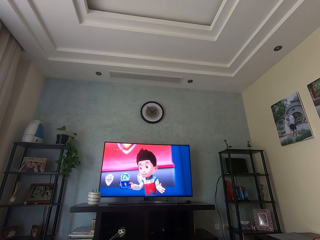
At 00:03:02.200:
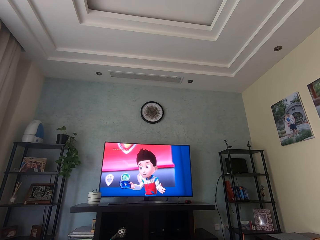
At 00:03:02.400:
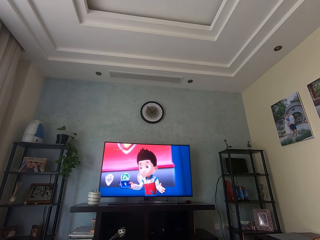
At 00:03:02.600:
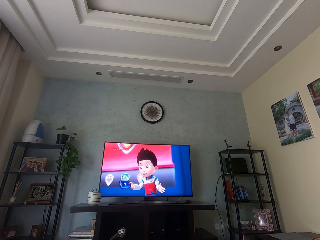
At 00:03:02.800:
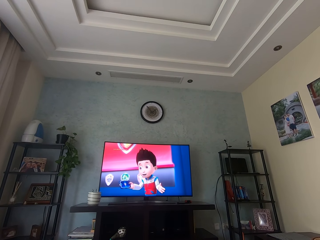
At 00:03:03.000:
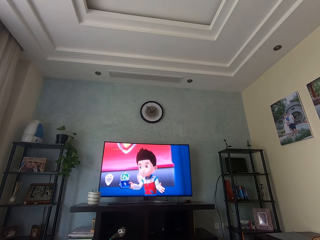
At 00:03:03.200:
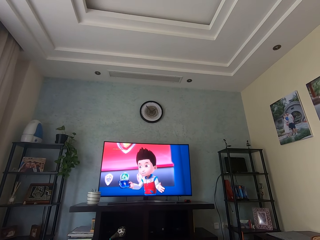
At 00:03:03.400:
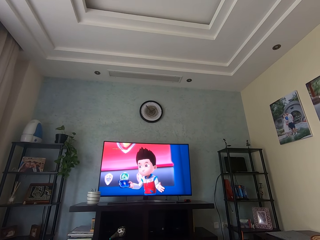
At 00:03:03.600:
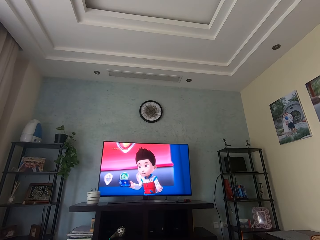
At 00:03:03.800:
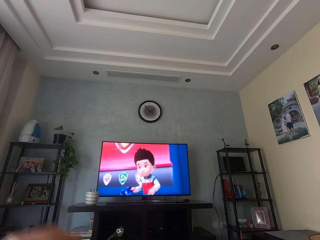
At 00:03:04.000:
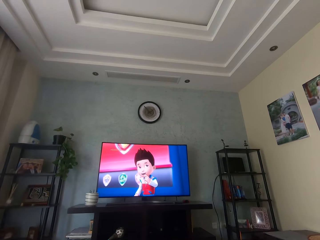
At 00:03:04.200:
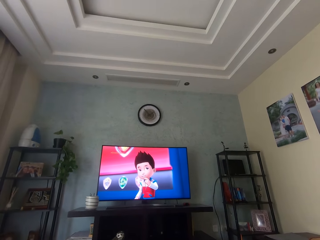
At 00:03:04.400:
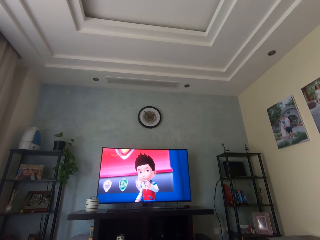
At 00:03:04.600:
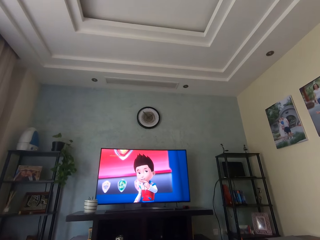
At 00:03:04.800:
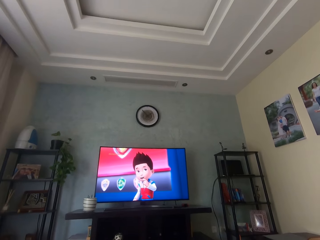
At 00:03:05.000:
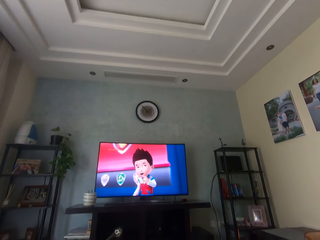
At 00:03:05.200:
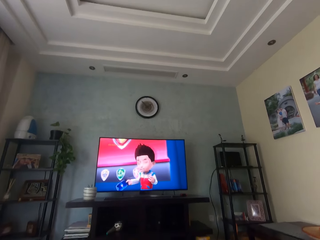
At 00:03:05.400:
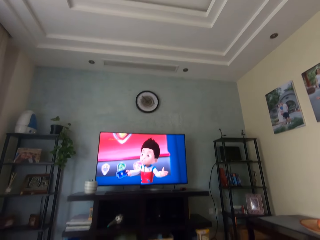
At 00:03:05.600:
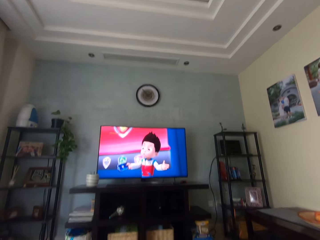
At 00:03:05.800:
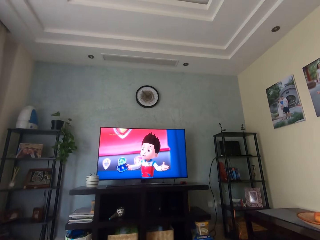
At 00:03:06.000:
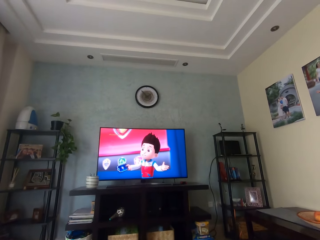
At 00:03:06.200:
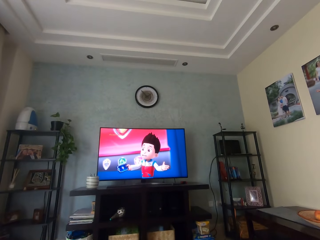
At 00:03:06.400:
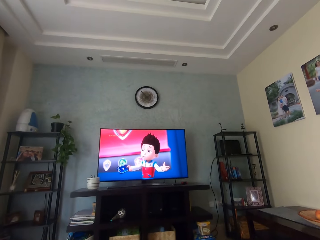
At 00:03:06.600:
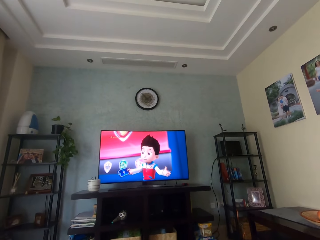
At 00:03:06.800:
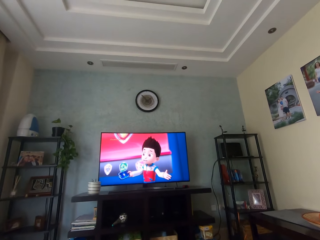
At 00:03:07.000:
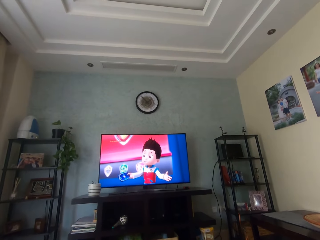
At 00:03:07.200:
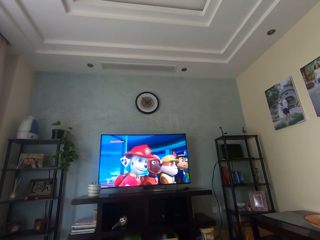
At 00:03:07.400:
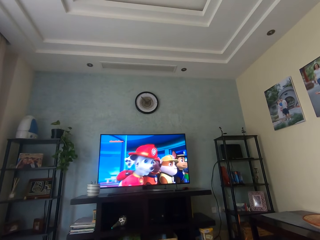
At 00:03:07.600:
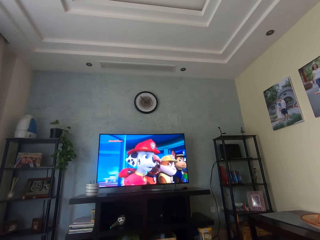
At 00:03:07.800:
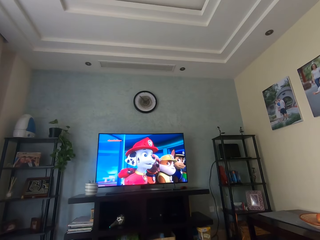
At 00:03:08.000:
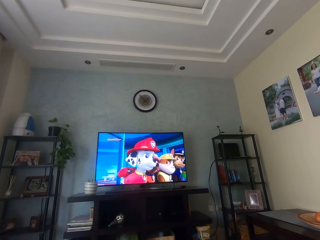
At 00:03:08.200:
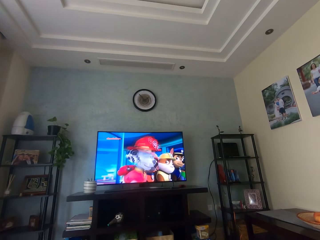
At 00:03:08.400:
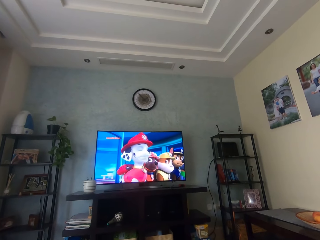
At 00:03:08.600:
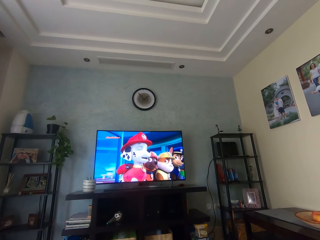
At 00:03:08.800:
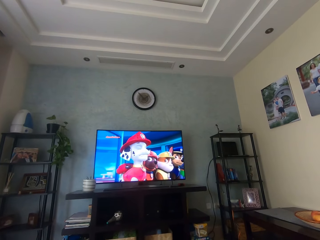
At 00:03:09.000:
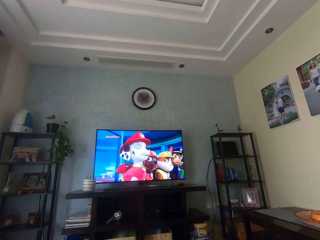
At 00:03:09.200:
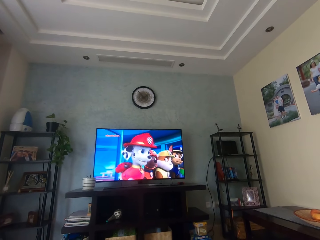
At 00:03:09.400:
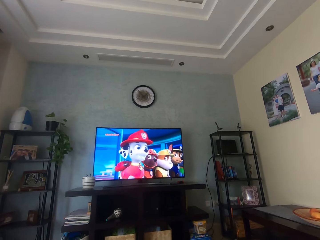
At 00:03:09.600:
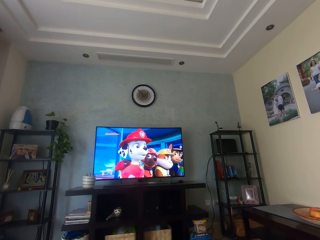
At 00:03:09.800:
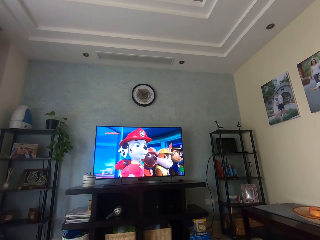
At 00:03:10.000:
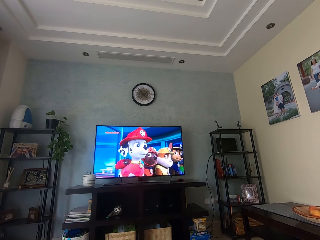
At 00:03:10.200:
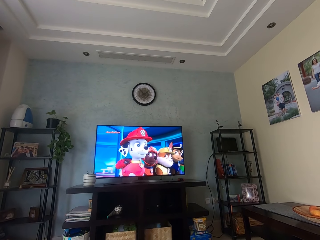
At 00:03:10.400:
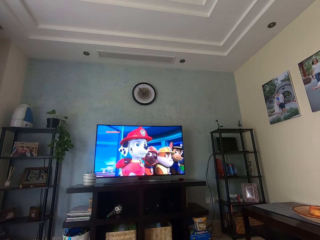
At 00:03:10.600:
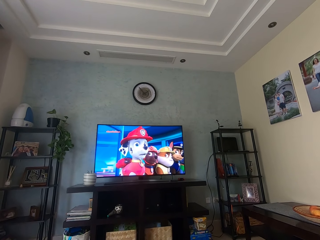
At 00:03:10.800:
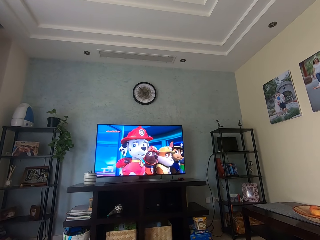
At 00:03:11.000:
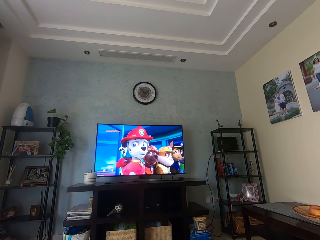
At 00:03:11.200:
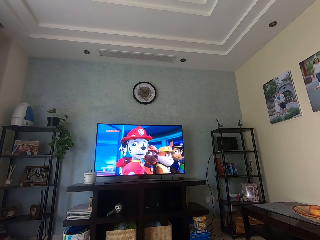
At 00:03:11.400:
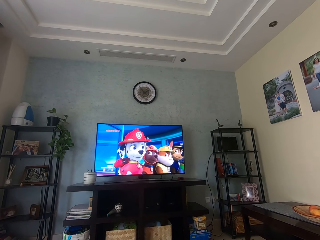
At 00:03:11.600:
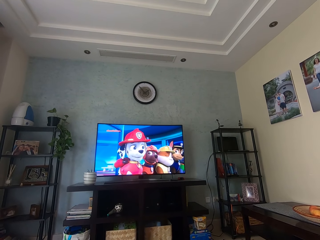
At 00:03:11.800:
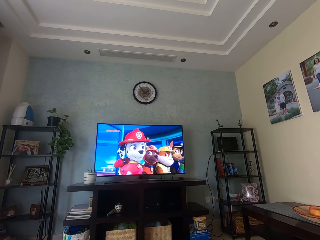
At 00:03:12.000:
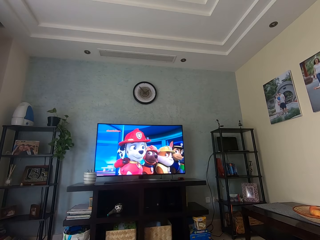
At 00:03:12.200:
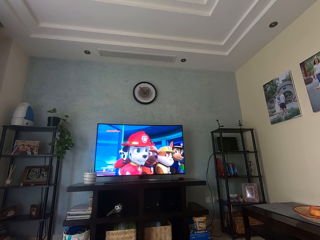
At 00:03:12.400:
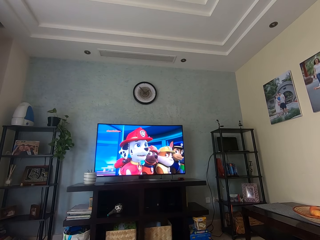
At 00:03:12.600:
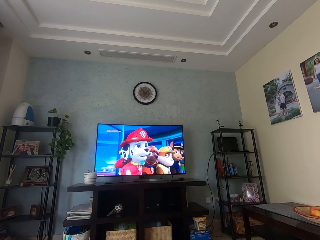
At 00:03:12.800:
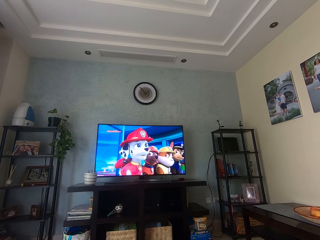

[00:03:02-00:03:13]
The camera wearer waves their hand up. They watch the television with a person.

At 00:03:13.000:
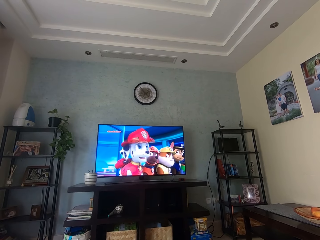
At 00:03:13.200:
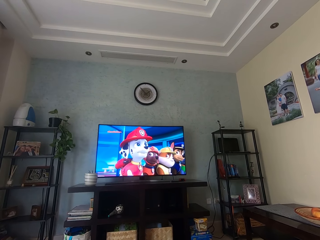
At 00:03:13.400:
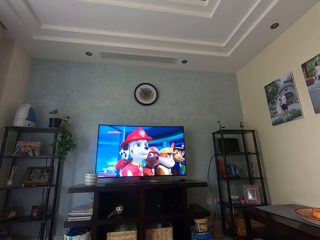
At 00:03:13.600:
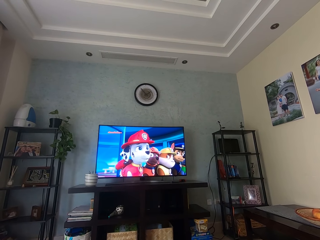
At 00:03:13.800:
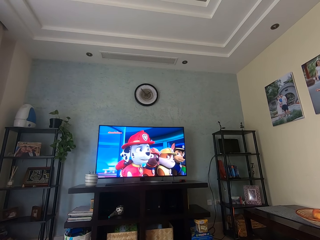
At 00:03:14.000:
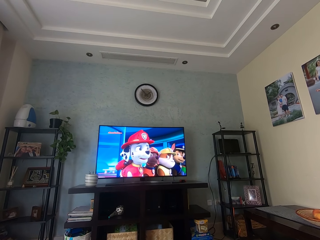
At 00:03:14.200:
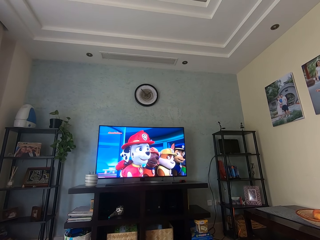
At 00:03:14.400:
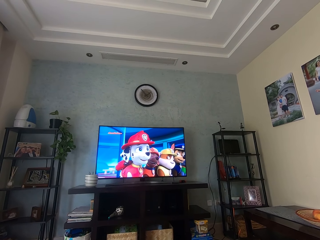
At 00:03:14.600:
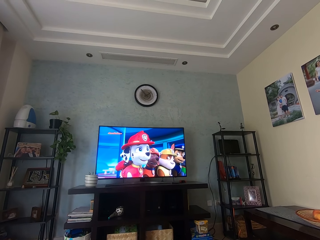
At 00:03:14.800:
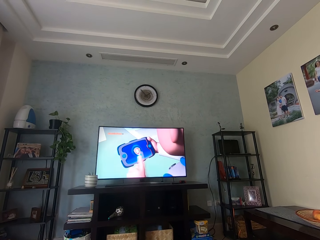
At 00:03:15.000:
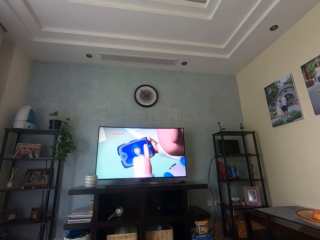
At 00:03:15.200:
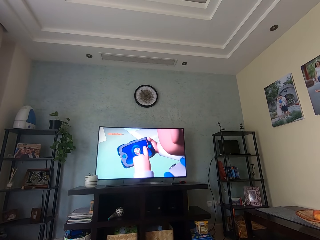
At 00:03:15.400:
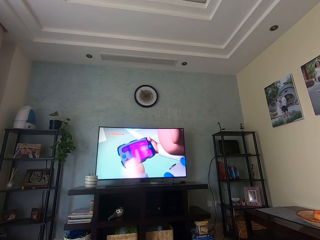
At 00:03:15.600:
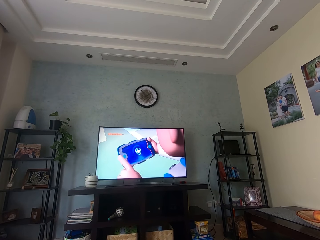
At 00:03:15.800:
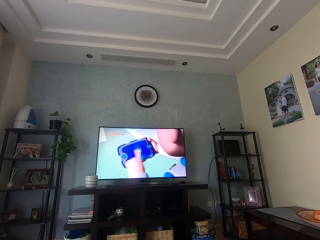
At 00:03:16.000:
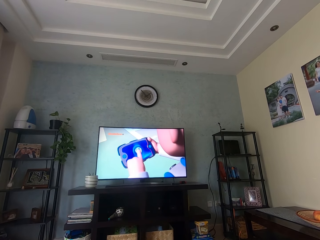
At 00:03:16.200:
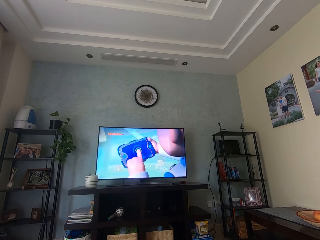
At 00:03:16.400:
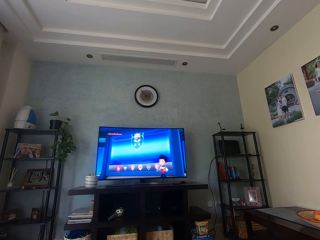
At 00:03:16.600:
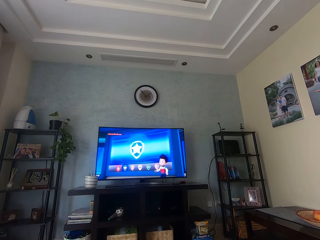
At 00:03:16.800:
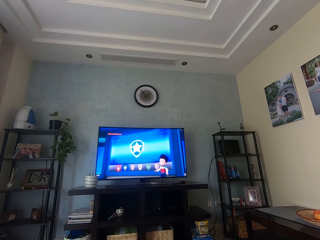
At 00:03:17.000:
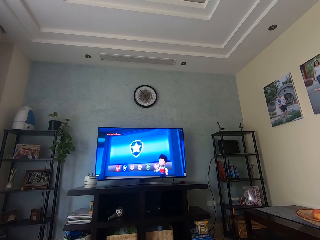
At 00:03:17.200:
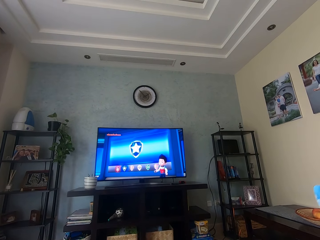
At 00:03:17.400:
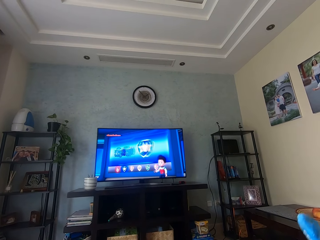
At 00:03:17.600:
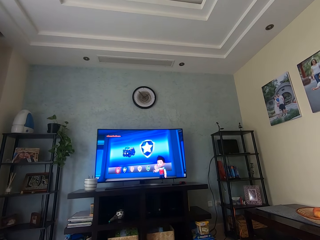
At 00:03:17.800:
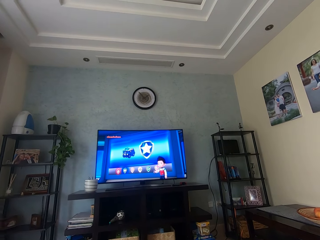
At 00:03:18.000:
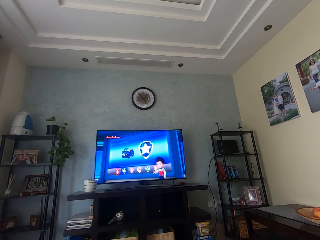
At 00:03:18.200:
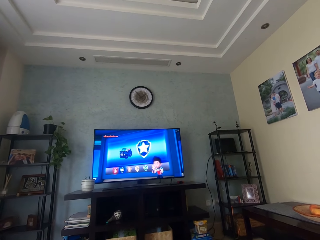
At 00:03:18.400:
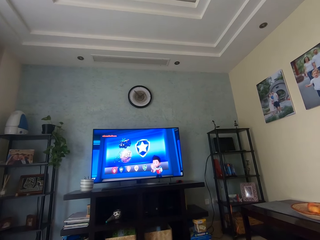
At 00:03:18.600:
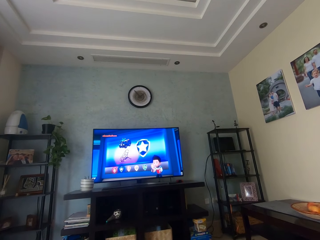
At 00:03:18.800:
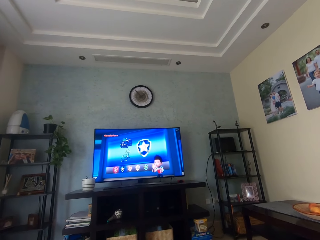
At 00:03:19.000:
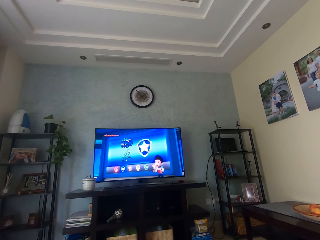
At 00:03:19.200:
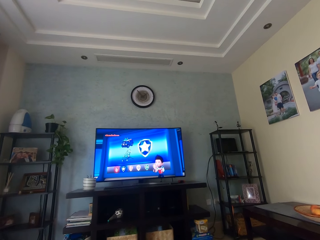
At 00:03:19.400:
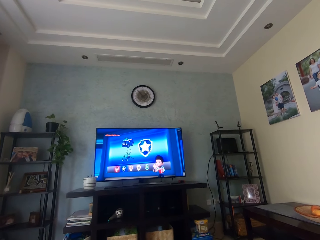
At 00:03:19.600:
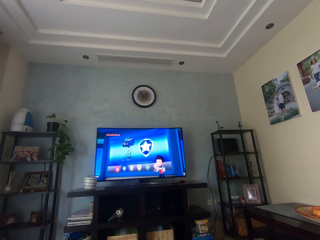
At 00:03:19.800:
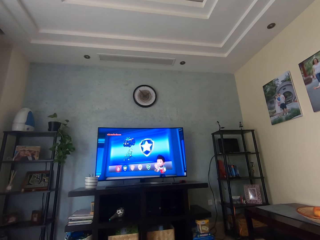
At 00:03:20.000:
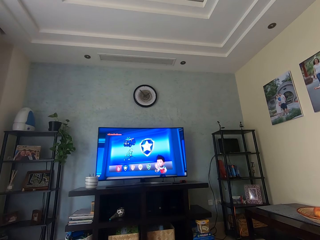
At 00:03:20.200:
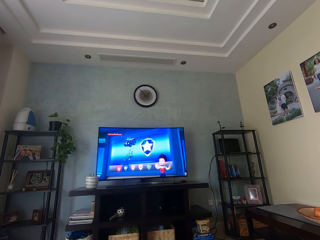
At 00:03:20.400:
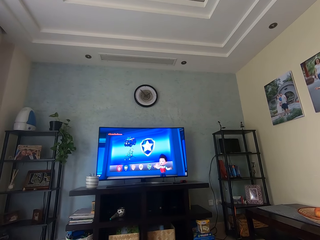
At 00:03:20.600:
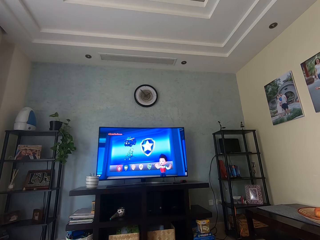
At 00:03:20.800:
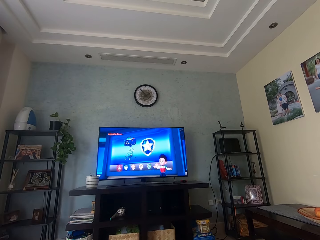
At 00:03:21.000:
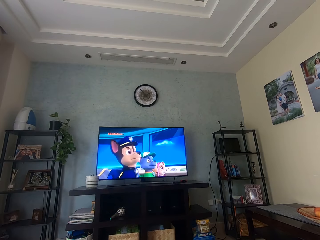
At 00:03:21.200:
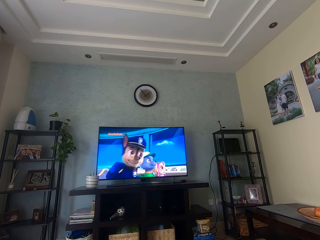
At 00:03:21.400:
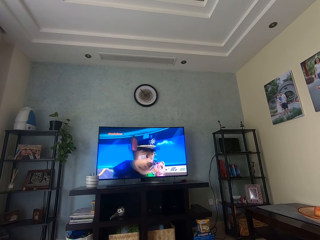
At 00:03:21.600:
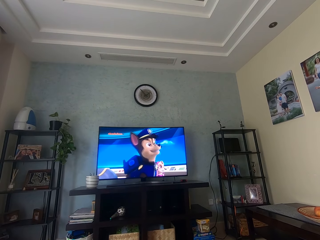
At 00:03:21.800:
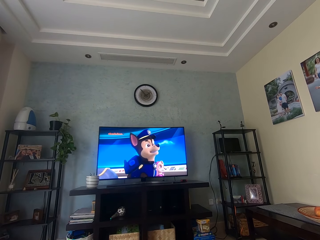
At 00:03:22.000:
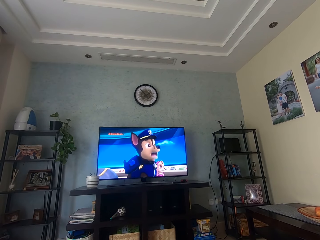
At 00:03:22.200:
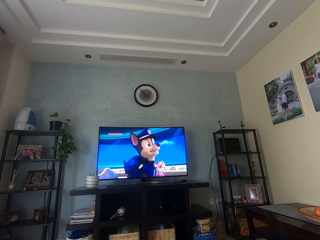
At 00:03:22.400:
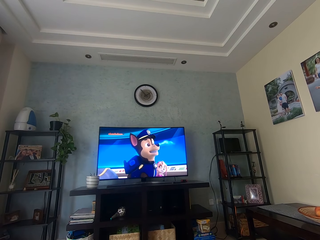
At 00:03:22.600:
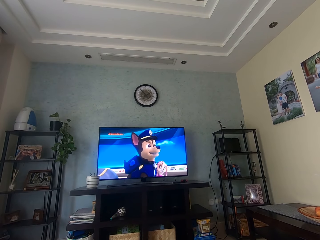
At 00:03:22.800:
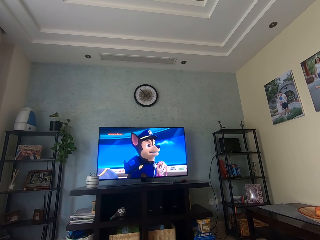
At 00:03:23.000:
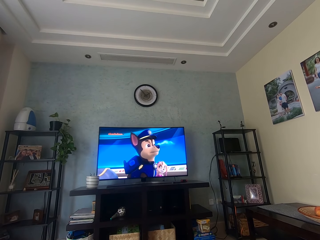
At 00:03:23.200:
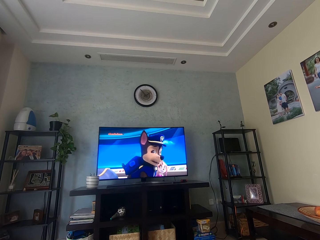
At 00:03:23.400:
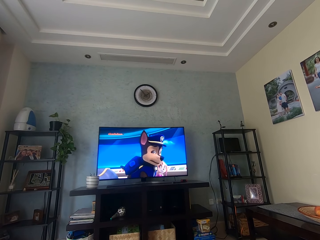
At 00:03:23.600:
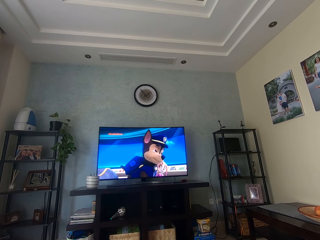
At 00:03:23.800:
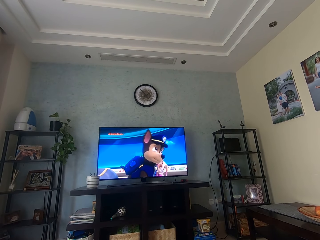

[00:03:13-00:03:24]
The camera wearer moves an object. They wave their hand. They watch the television with a person.
